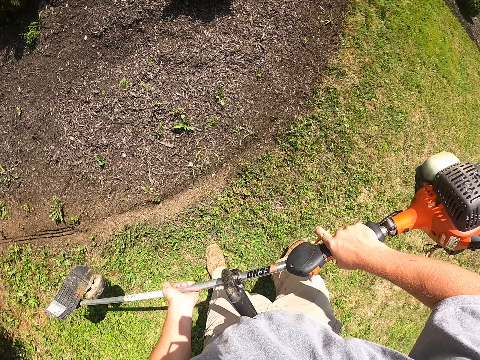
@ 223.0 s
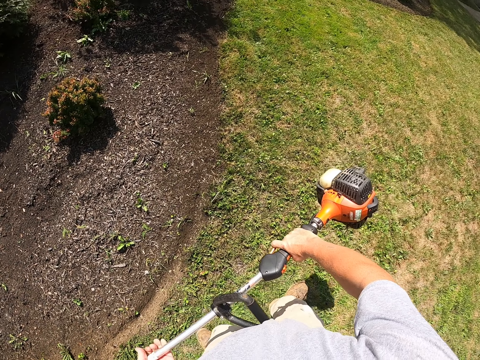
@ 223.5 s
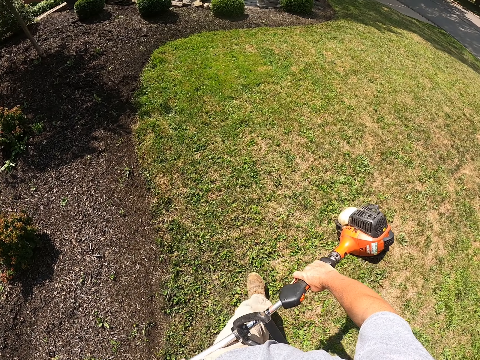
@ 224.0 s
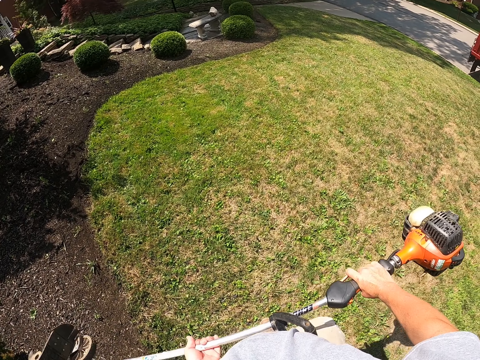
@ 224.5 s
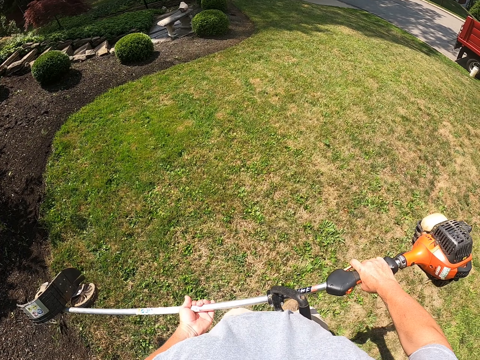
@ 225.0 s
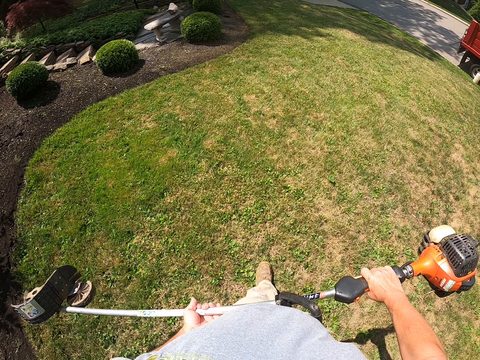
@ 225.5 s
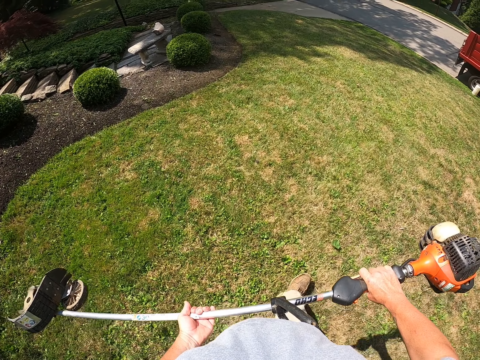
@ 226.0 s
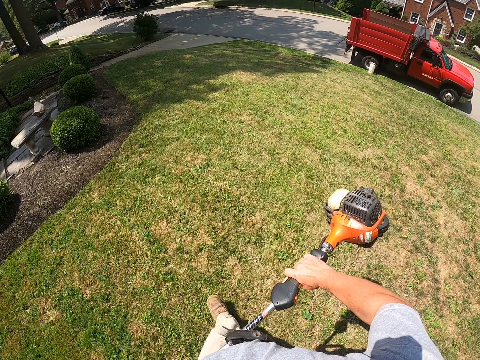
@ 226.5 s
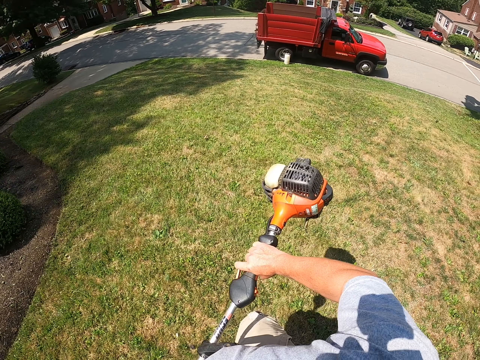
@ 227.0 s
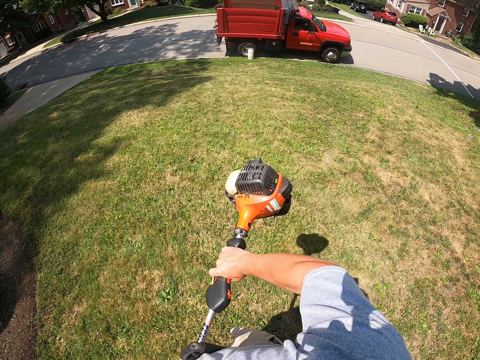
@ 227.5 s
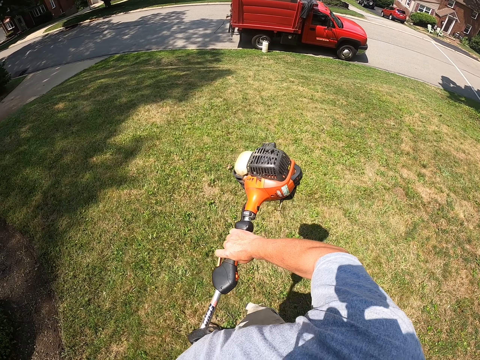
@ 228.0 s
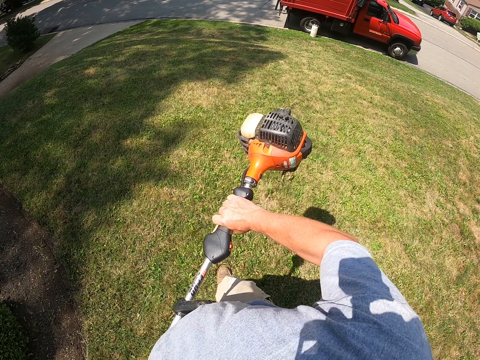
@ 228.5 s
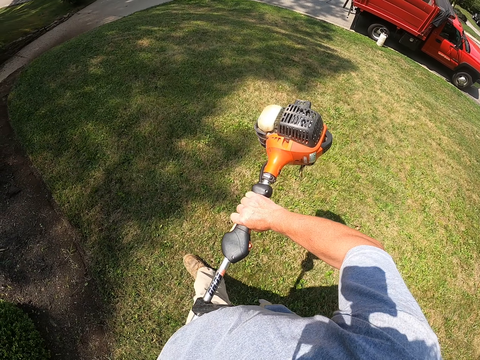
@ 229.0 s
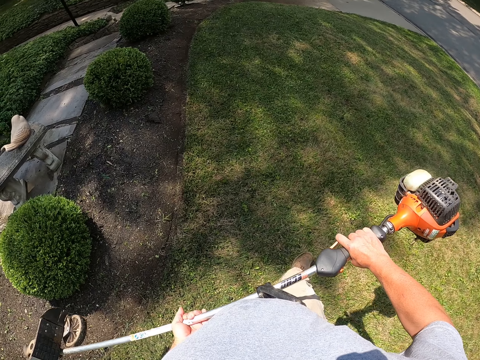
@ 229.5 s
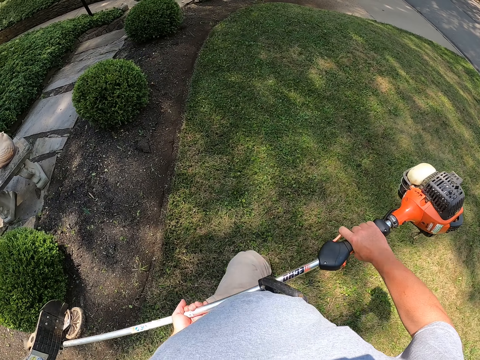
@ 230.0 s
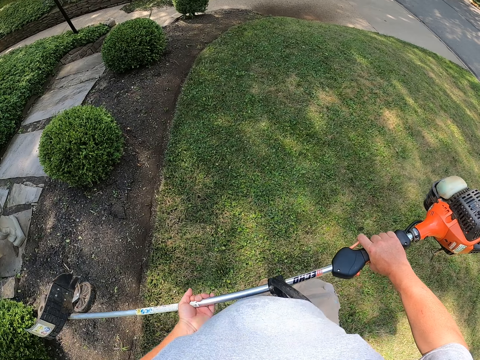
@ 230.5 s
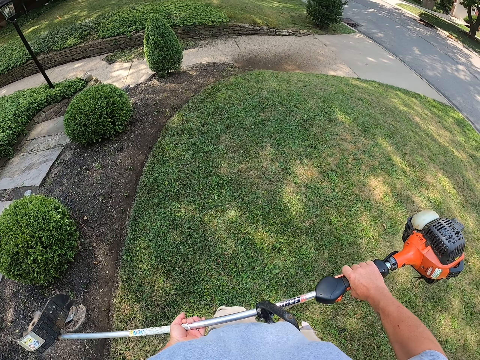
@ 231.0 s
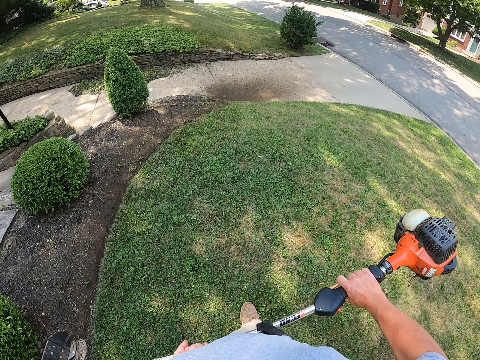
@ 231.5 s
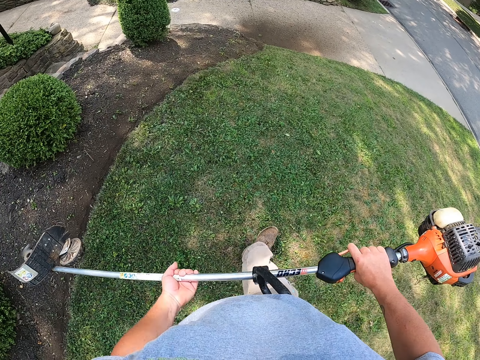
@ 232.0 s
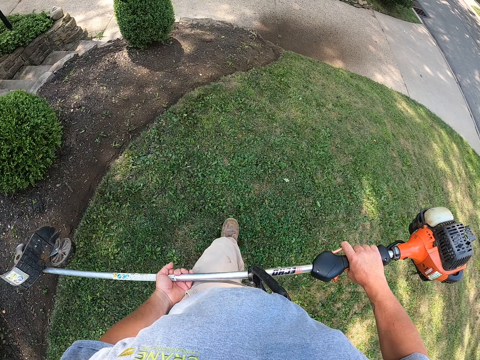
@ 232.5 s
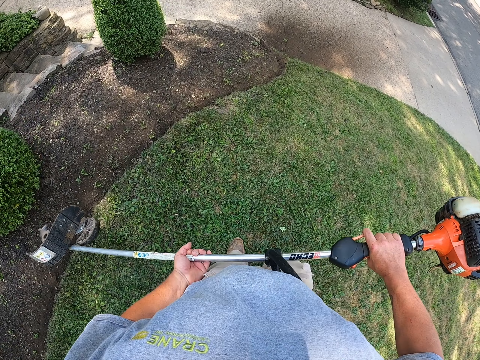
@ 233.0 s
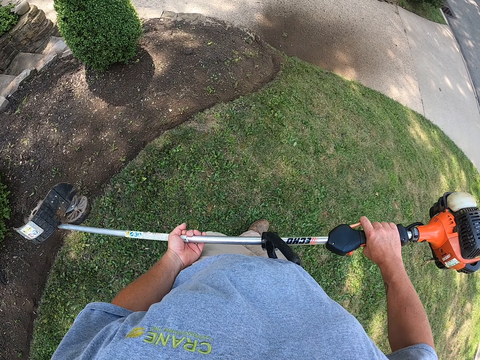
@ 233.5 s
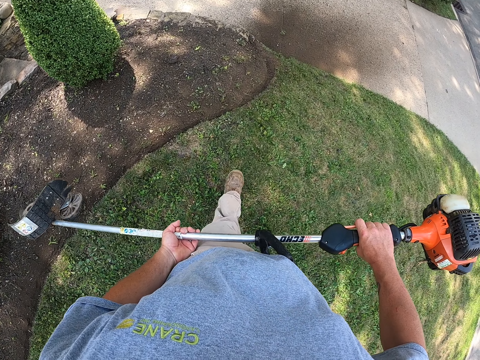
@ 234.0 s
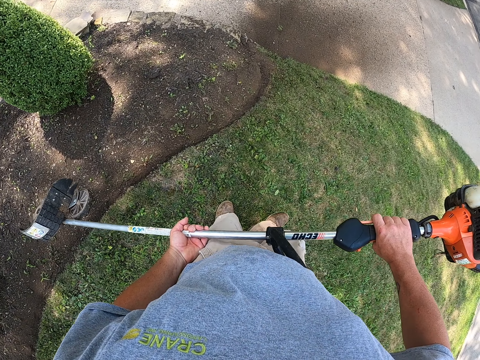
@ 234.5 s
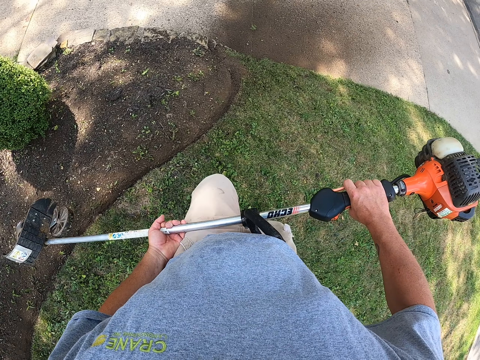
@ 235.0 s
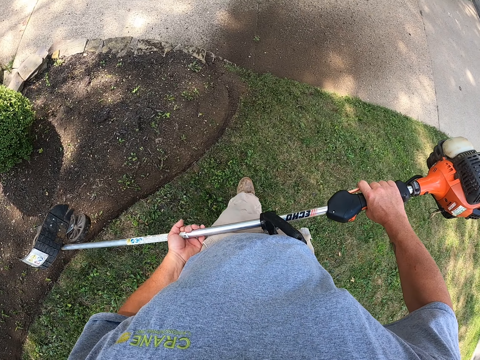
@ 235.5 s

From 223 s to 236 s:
The camera wearer lifts the brush cutter off the ground. They walk on the grass and carry the brush cutter.

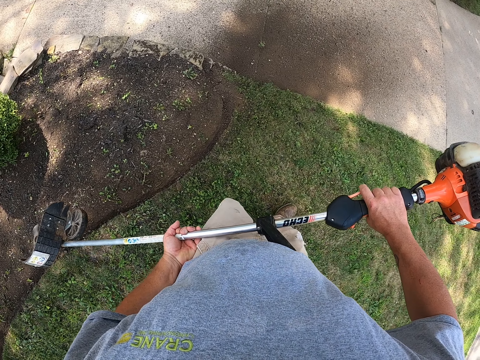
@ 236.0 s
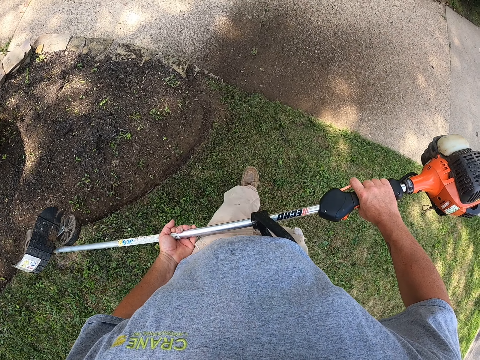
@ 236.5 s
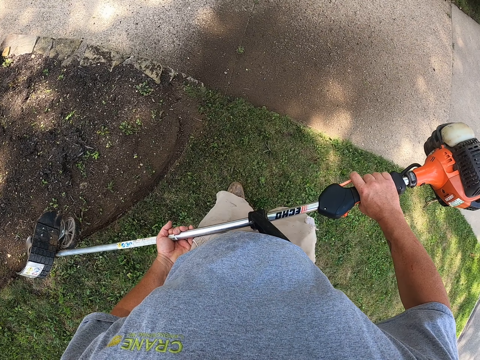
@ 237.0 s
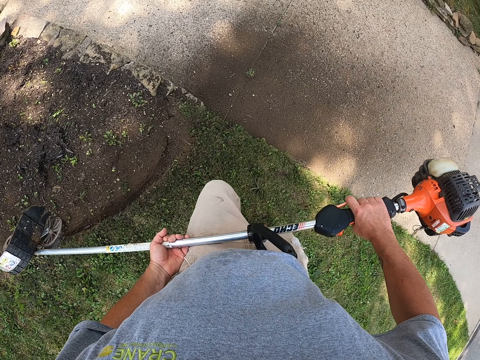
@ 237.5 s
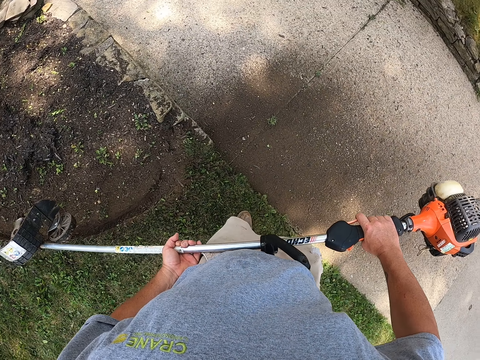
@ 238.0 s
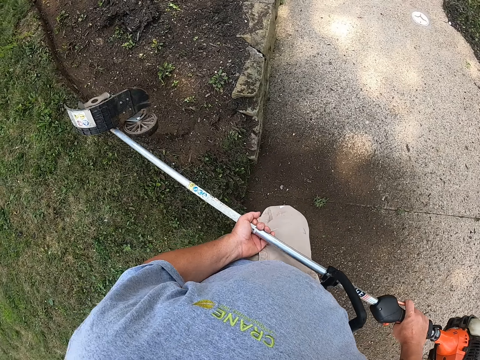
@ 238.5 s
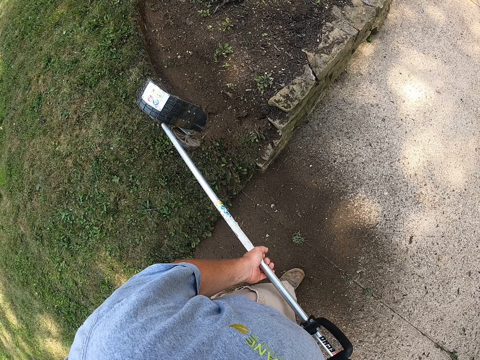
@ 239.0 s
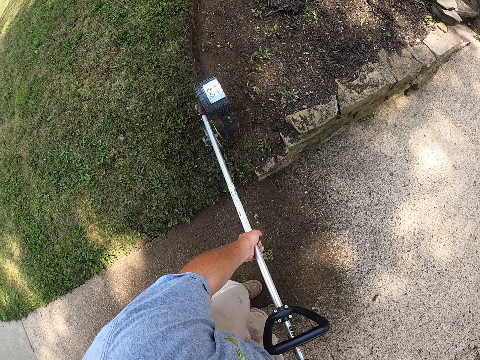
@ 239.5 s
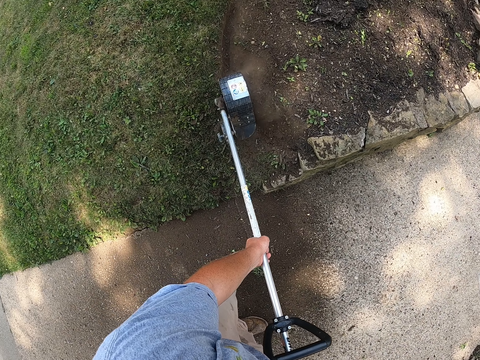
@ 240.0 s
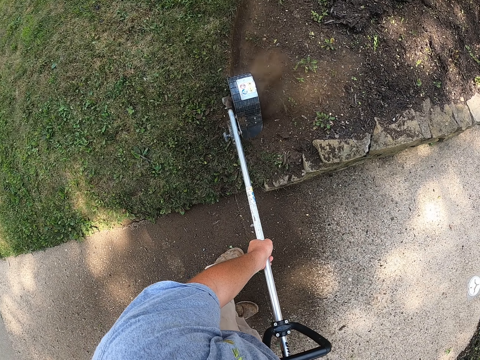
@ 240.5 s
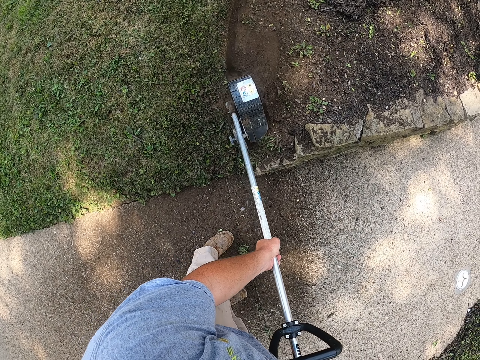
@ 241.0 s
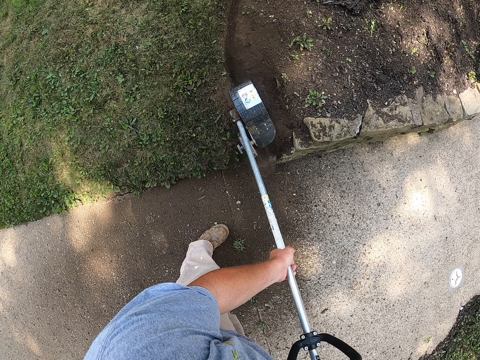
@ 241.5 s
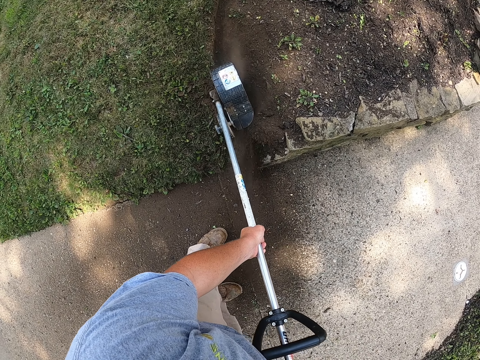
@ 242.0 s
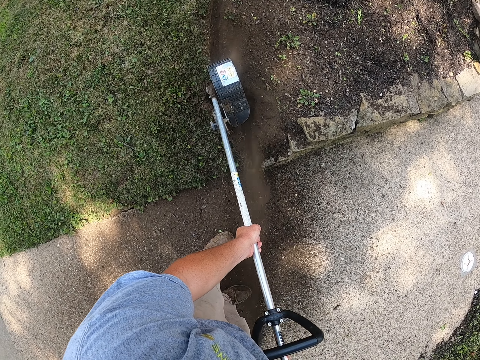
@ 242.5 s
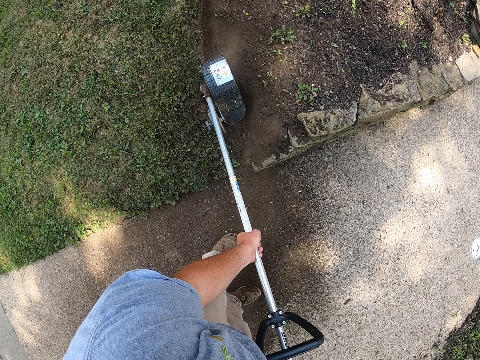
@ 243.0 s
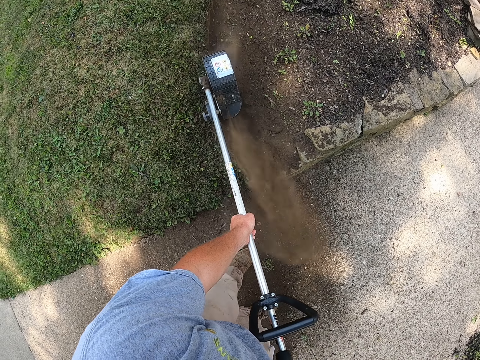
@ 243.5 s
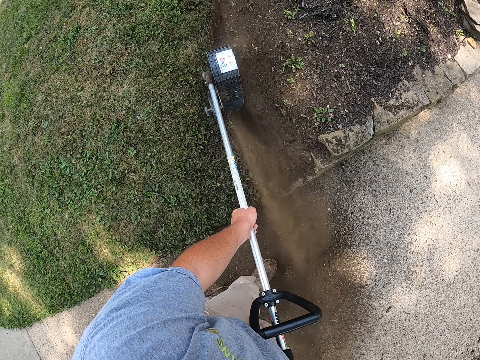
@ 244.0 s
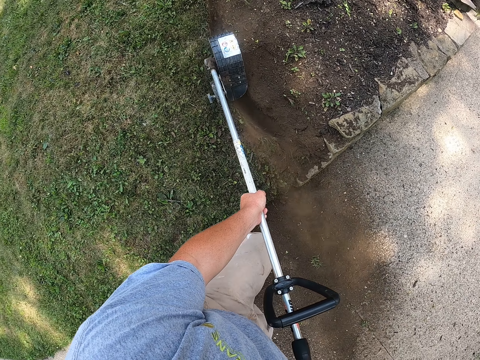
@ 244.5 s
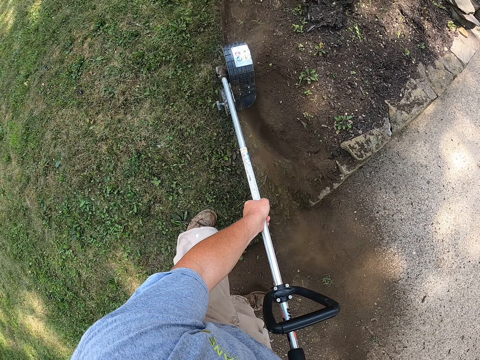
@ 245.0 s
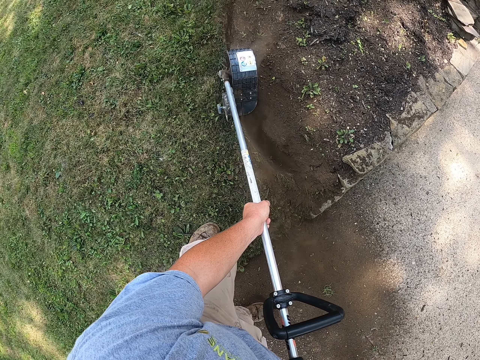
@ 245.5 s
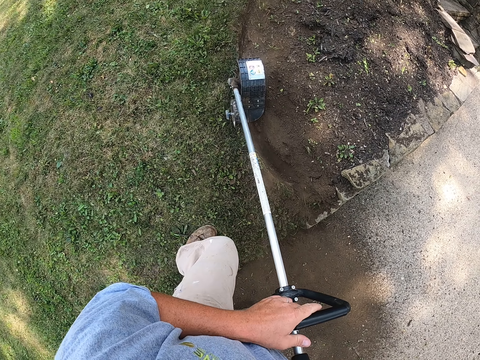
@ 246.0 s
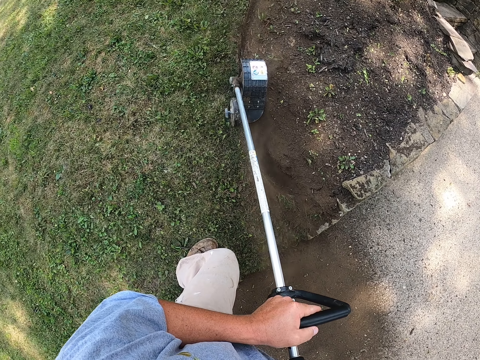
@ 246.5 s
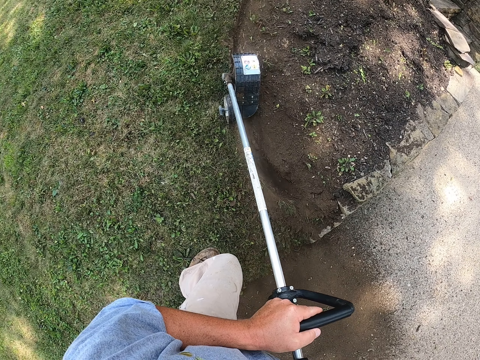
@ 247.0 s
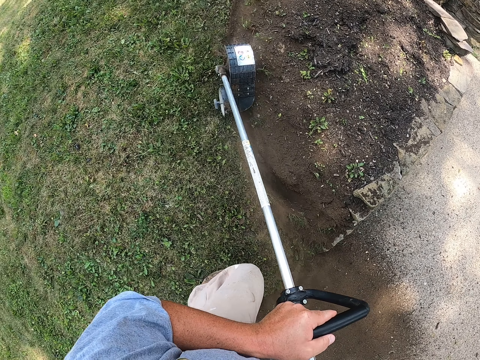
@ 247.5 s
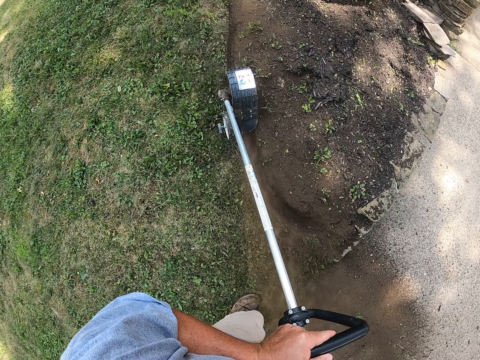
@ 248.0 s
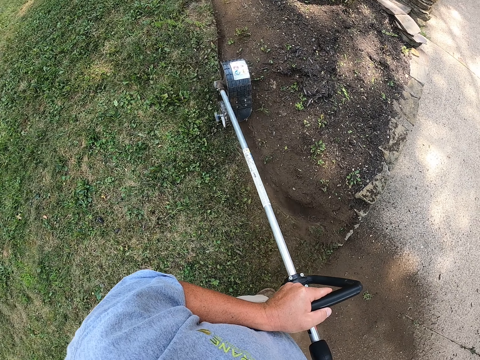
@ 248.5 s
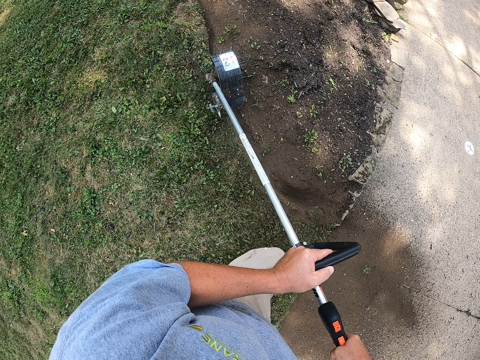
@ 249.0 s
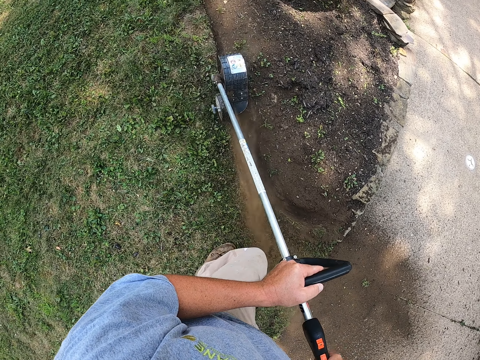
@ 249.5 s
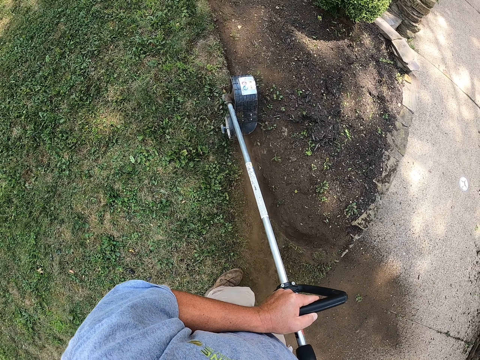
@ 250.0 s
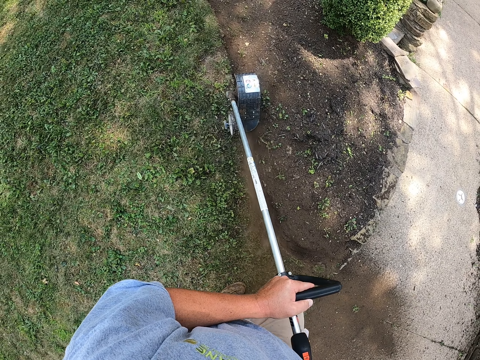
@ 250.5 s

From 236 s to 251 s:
The camera wearer steps on the path. They cut grass with the brush cutter. They trim the lawn edge with the lawn edger. They step on the grass. They cut grass with the brush cutter.
